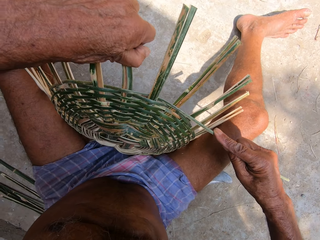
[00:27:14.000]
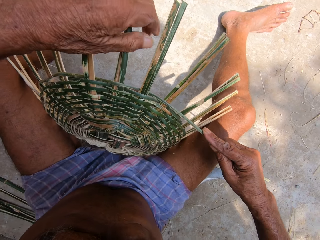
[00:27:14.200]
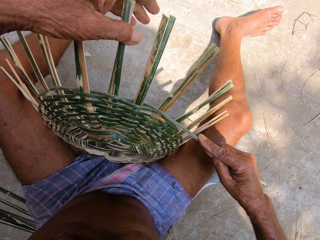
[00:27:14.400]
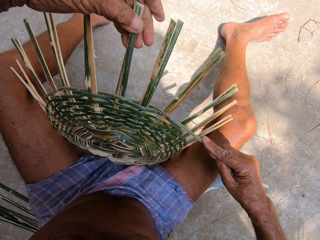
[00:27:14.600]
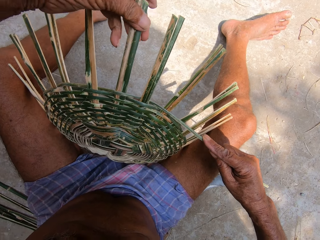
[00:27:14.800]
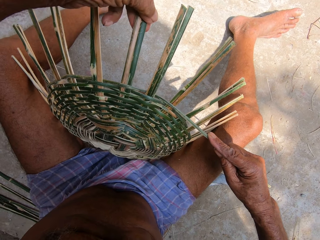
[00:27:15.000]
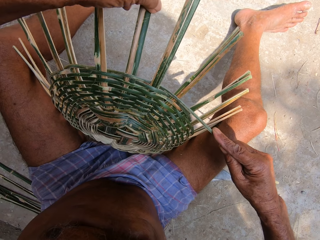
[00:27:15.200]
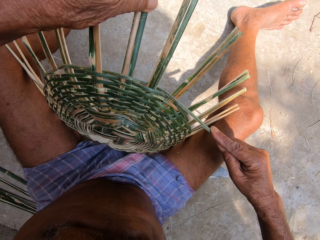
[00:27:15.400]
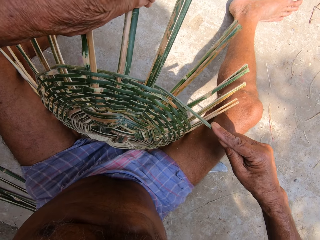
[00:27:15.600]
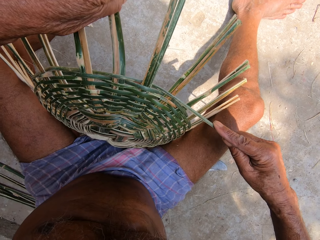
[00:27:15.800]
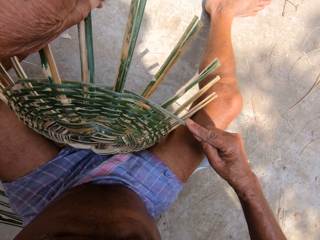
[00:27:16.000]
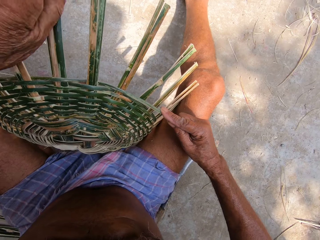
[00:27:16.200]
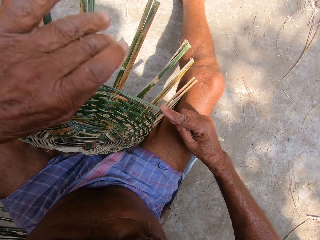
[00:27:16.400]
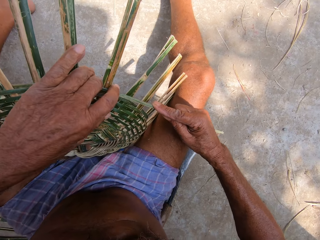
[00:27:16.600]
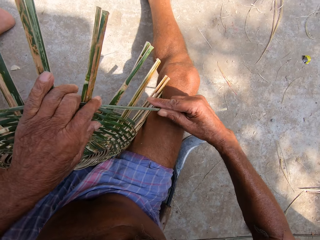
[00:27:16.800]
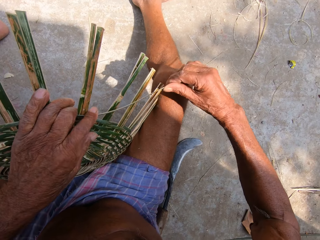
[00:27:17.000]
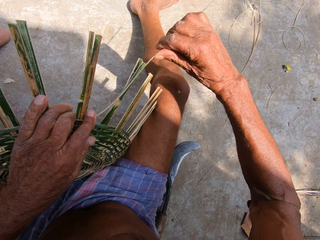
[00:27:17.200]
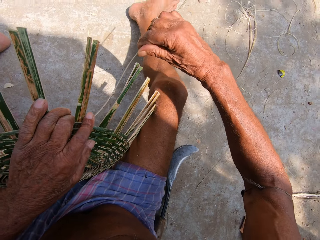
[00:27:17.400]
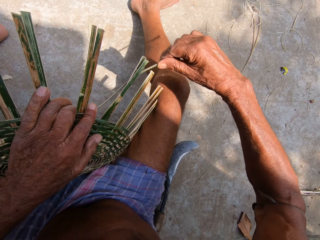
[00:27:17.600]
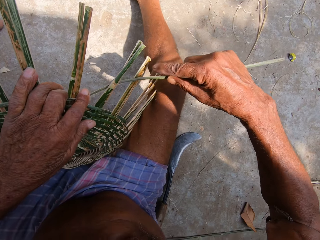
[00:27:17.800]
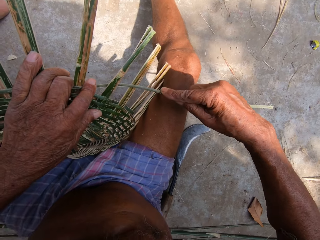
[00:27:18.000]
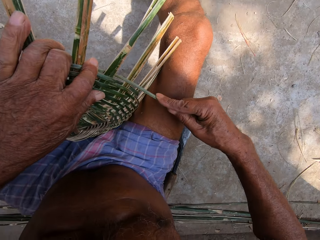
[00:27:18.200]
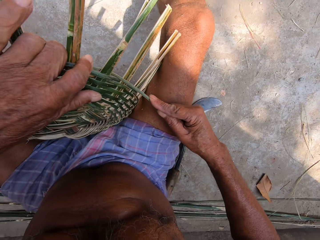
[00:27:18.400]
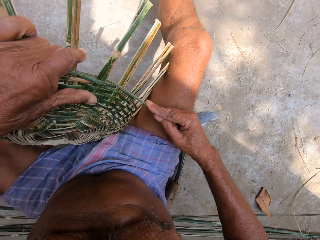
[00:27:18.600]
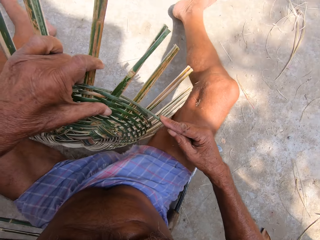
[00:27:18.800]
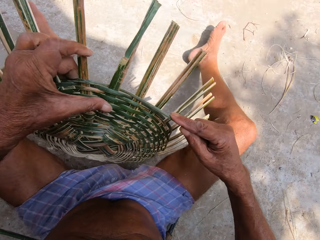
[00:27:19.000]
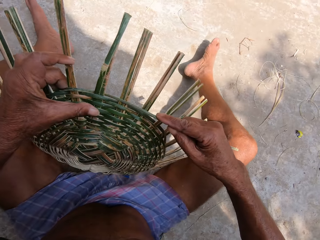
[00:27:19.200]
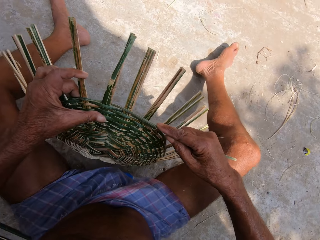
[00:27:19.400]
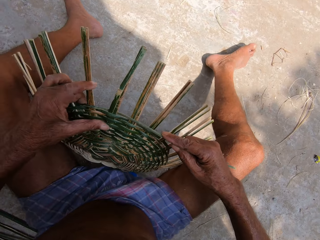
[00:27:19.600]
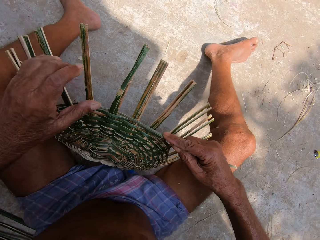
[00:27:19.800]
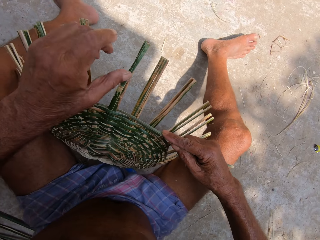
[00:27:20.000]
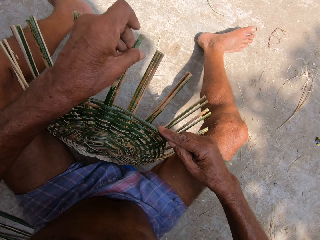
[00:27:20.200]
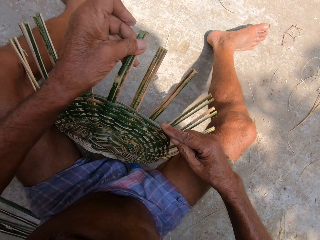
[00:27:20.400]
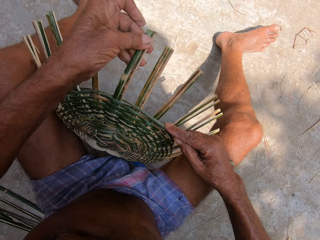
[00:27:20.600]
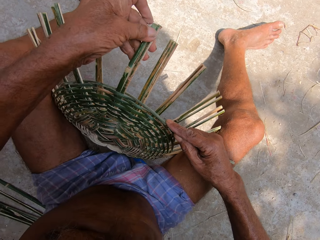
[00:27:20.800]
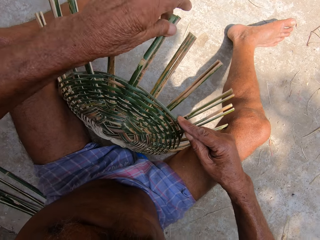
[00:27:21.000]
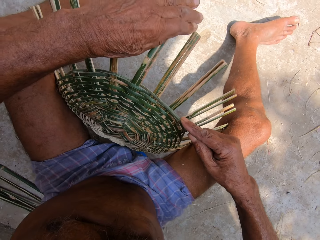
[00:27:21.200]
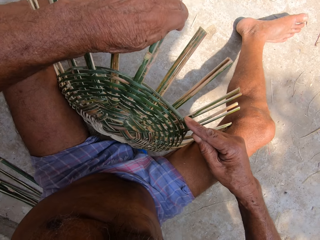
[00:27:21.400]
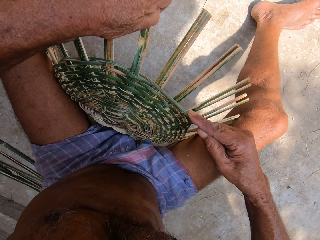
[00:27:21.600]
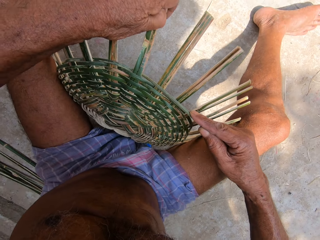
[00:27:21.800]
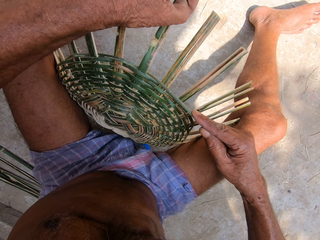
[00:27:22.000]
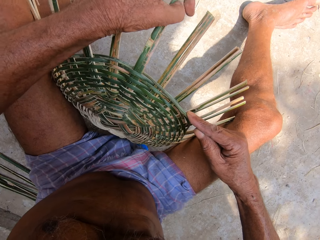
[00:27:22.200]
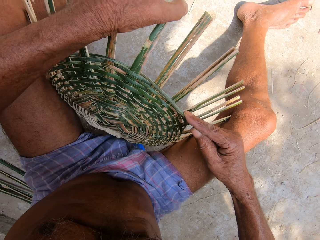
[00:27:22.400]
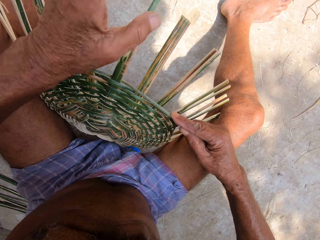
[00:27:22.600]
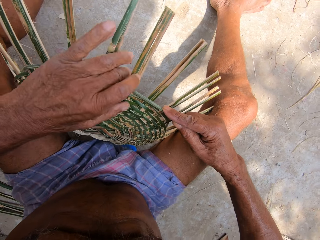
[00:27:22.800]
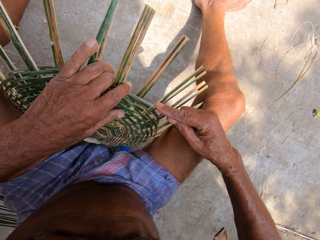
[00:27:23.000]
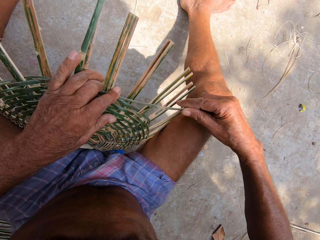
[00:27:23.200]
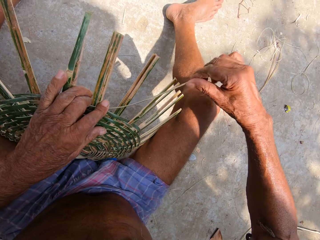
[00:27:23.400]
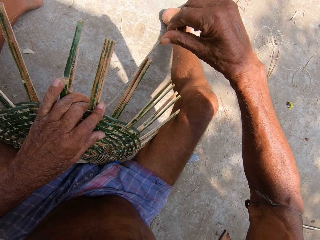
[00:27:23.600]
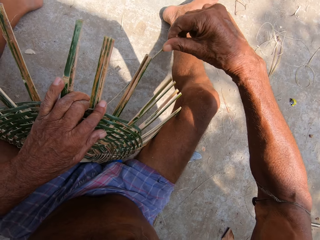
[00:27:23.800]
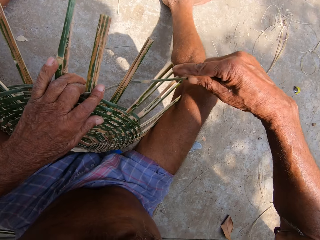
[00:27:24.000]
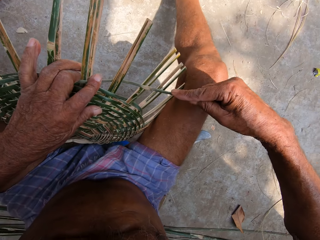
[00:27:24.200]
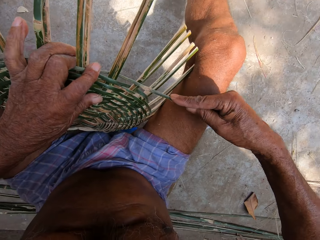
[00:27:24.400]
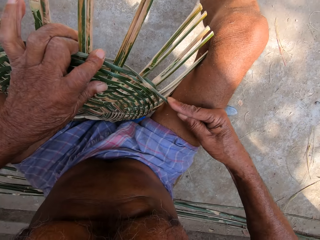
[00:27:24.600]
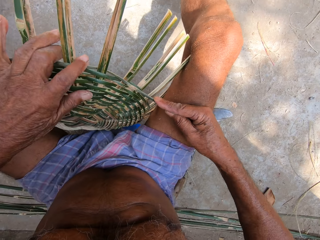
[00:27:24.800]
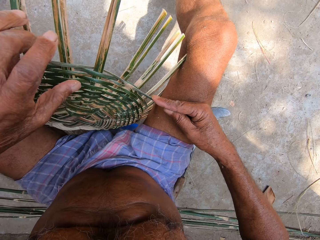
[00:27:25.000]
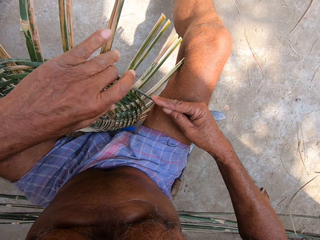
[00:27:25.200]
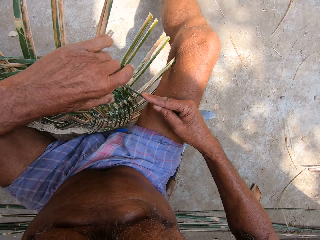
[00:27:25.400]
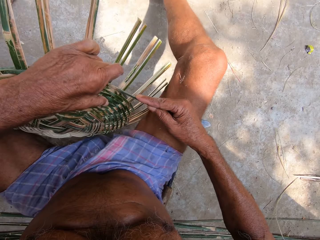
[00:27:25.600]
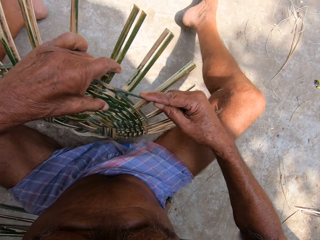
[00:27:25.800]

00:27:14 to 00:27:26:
The camera wearer adjusts the bamboo strips with his left hand. He weaves the basket with the bamboo strip in his right hand. He turns the basket with both hands. He adjusts the bamboo strips with his left hand. He weaves the basket with the bamboo strip in his right hand.

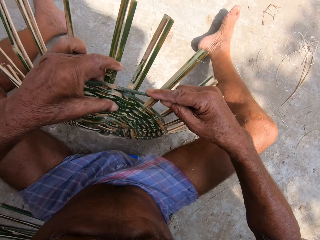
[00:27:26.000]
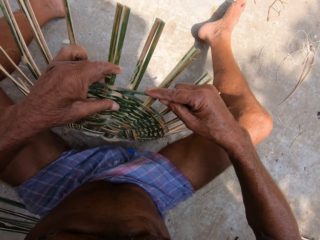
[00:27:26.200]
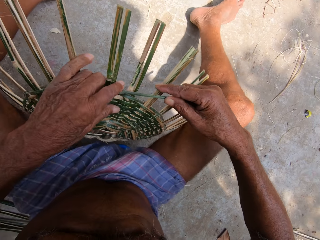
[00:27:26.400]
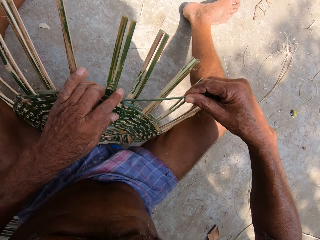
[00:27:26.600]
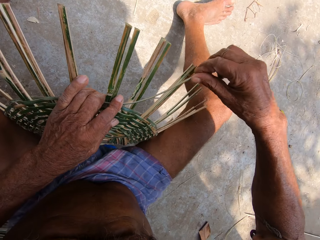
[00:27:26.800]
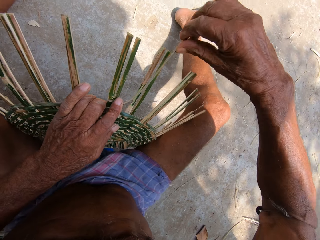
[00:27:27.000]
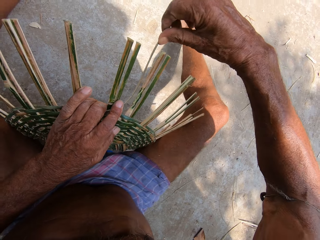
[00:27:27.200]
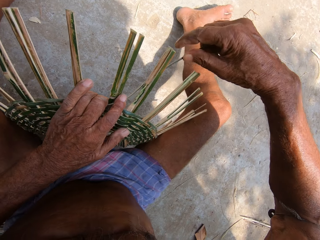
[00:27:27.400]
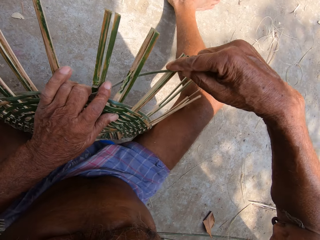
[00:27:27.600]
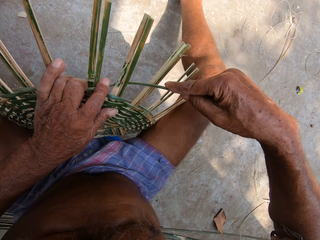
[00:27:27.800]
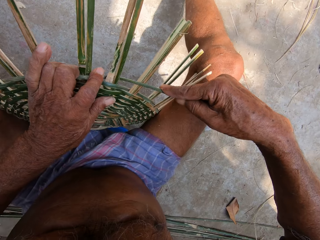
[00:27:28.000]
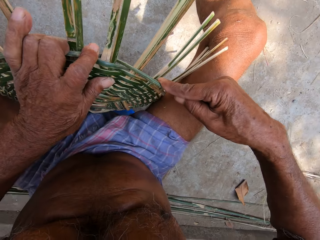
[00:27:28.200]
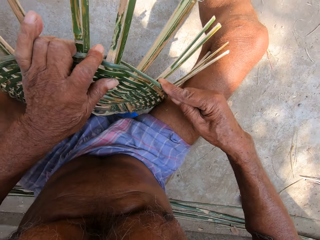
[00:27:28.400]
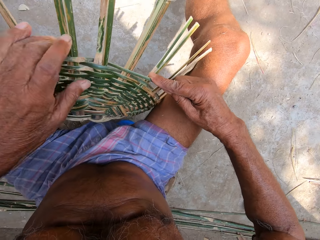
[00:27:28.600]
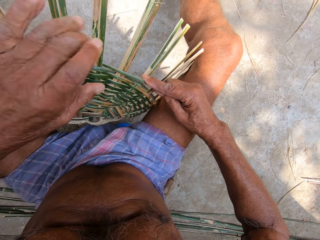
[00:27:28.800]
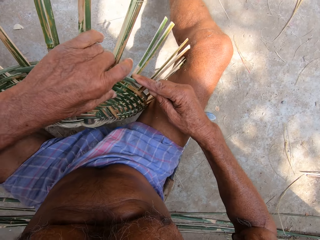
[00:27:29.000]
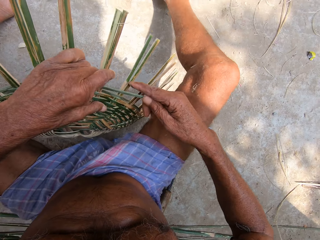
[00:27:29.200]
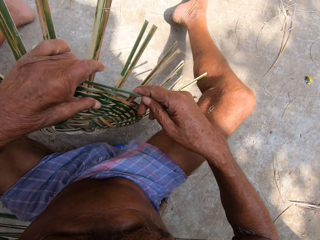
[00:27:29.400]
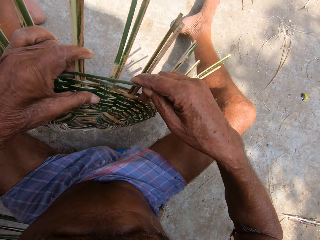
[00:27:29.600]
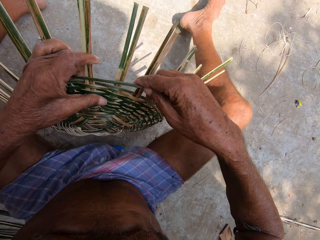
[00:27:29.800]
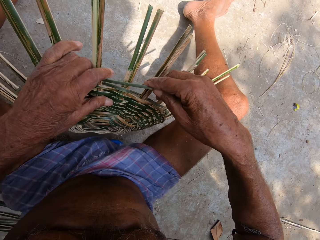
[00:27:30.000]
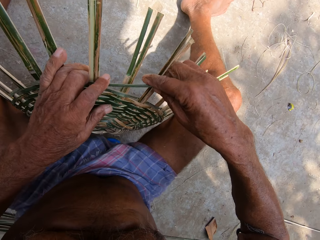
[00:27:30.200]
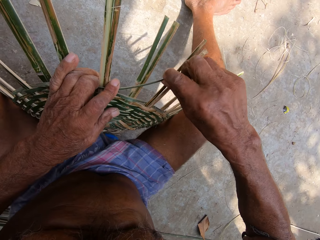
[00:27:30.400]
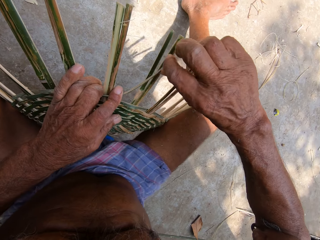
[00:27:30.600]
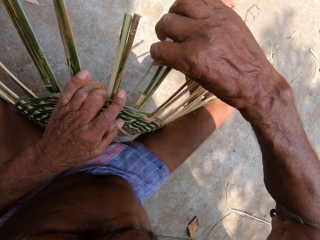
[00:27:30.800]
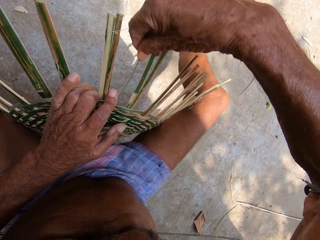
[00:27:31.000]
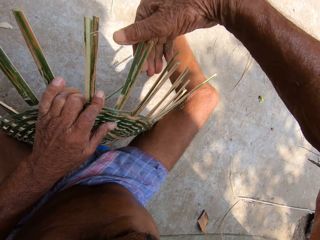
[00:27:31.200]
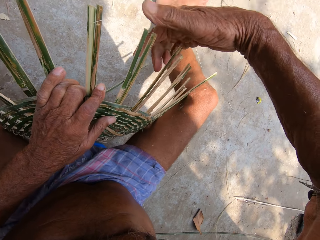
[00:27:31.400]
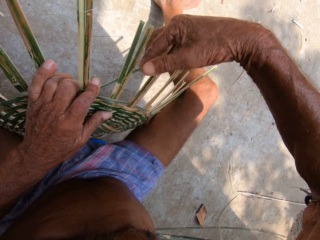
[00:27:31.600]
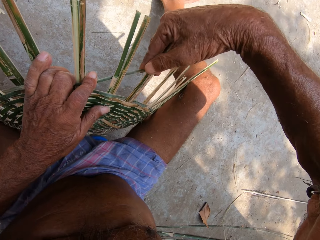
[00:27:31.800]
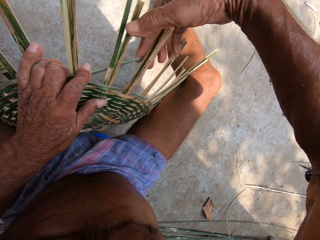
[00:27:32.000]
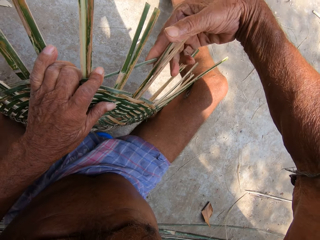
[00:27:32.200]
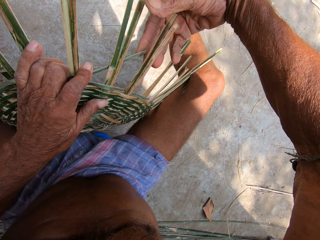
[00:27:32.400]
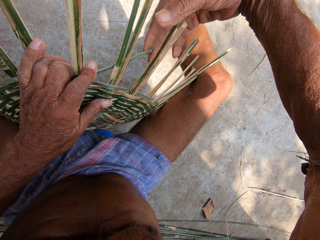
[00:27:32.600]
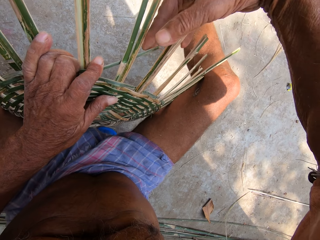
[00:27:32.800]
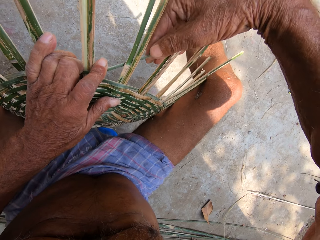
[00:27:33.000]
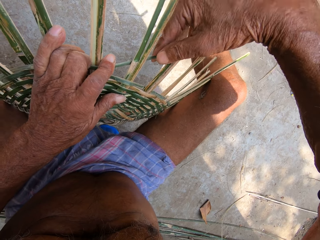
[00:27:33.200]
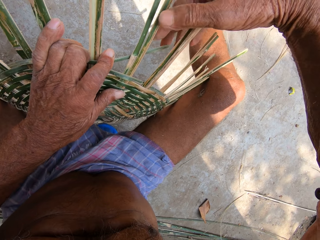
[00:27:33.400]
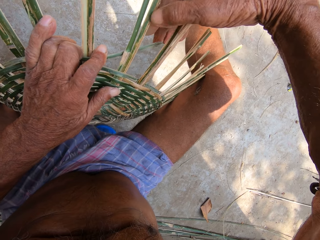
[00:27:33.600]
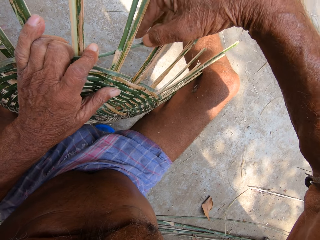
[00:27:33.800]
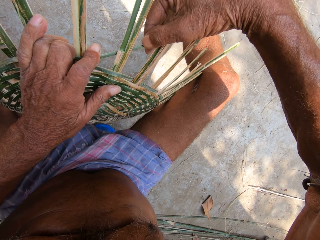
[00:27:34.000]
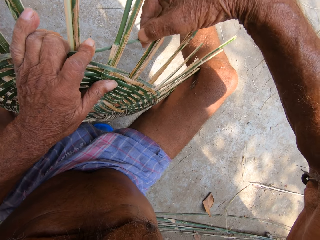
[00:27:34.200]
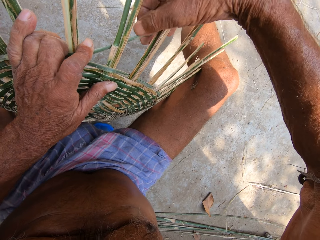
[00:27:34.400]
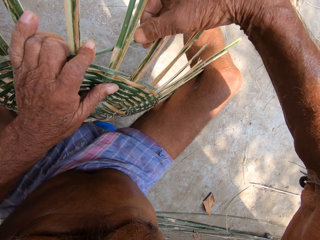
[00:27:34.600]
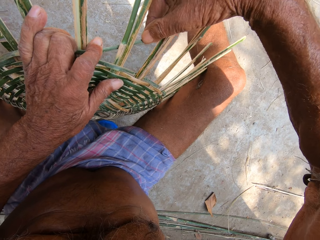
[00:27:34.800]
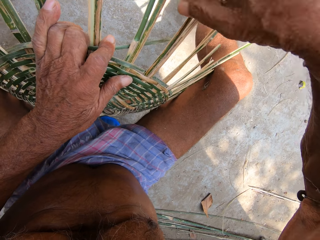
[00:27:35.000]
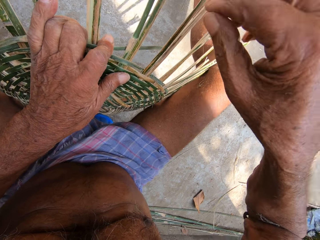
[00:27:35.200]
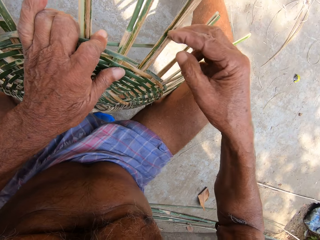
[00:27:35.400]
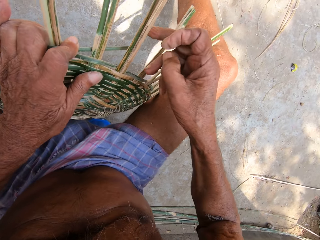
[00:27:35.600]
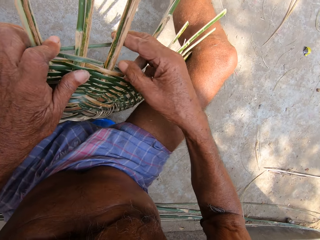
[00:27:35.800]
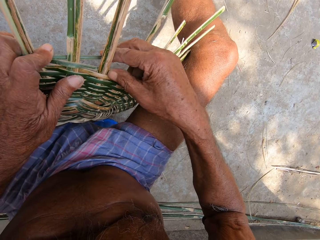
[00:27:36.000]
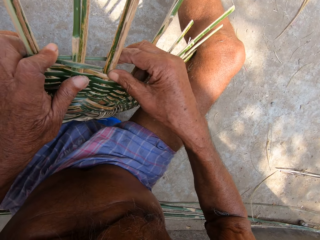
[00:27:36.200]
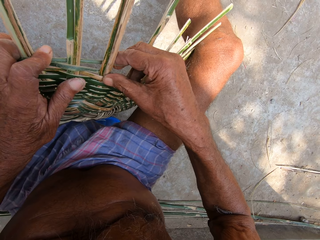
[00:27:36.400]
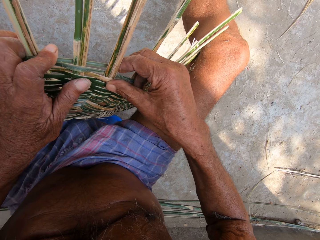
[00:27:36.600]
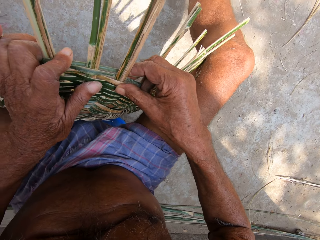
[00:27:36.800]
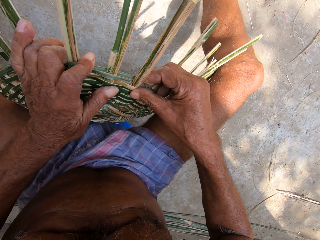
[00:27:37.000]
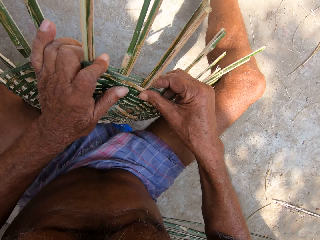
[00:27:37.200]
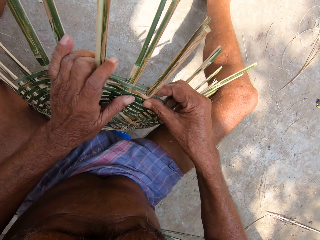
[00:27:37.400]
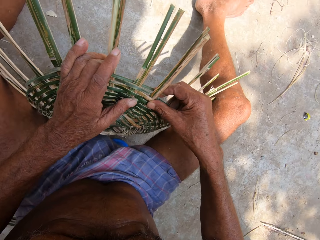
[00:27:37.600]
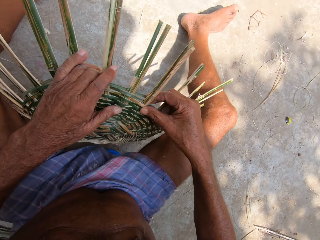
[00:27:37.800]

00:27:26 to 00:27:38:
The camera wearer turns the basket with both hands. He weaves the basket with the bamboo strip in his right hand.
